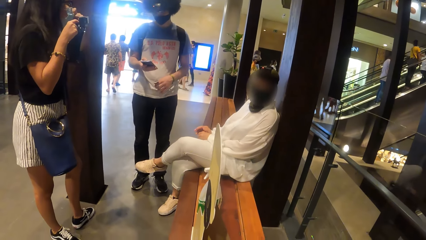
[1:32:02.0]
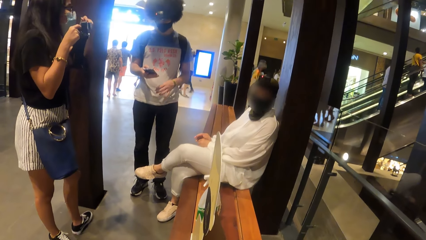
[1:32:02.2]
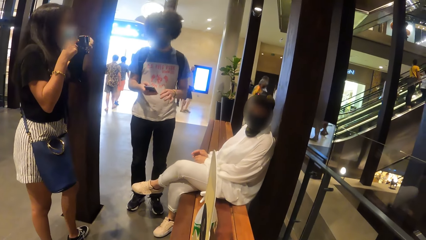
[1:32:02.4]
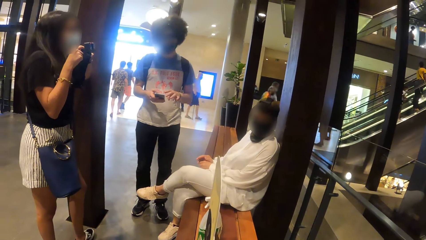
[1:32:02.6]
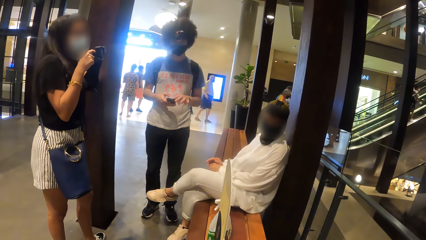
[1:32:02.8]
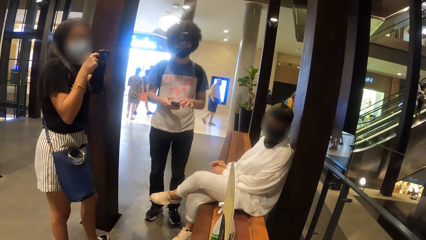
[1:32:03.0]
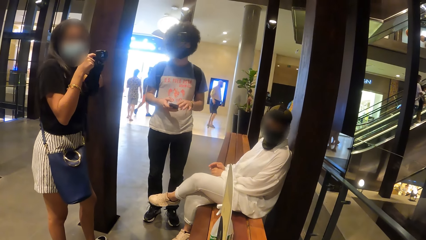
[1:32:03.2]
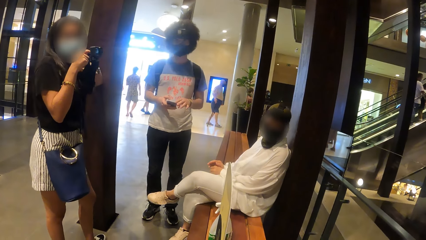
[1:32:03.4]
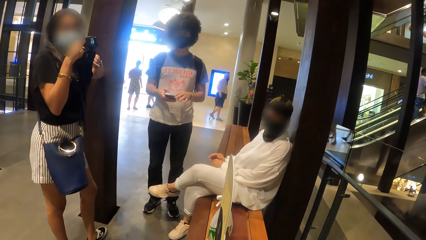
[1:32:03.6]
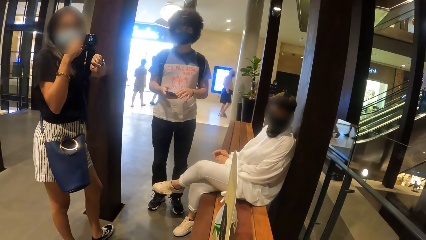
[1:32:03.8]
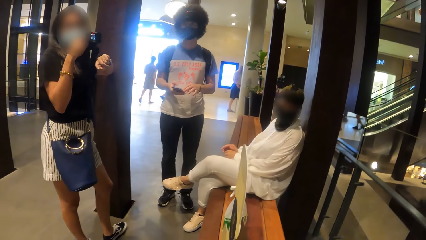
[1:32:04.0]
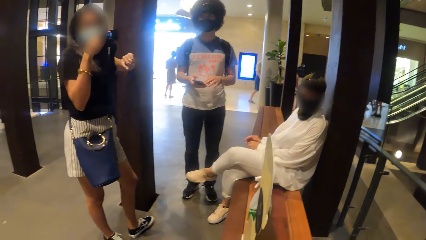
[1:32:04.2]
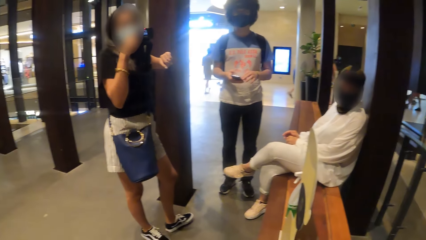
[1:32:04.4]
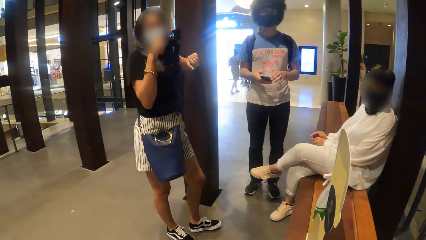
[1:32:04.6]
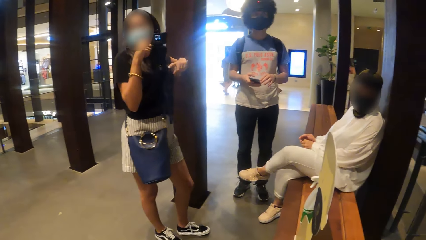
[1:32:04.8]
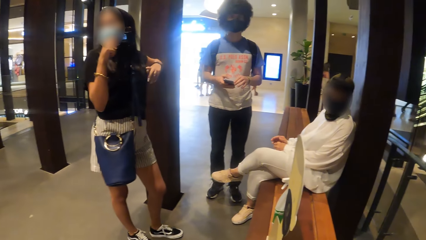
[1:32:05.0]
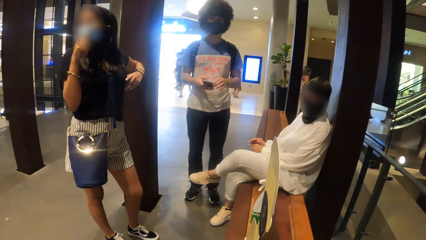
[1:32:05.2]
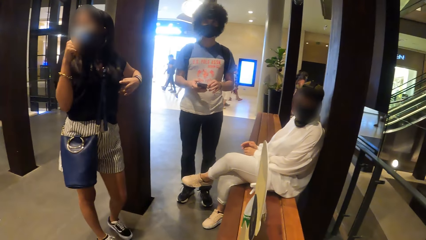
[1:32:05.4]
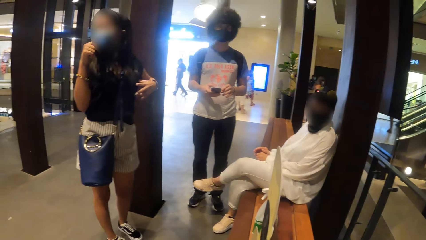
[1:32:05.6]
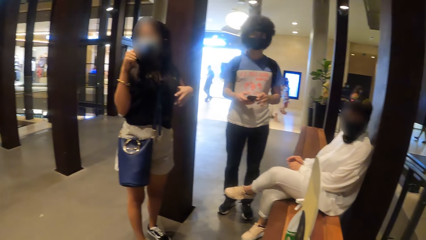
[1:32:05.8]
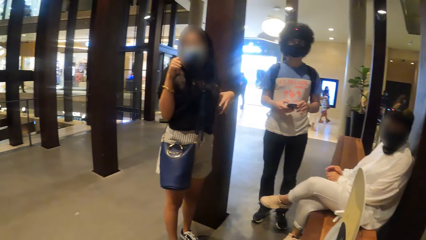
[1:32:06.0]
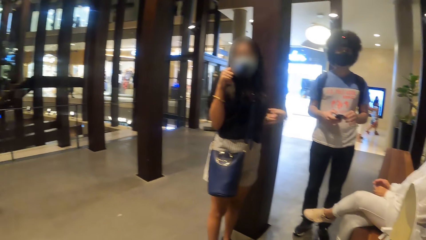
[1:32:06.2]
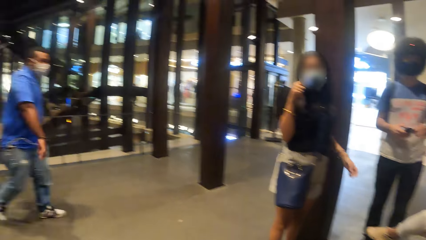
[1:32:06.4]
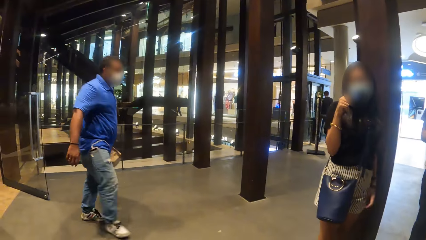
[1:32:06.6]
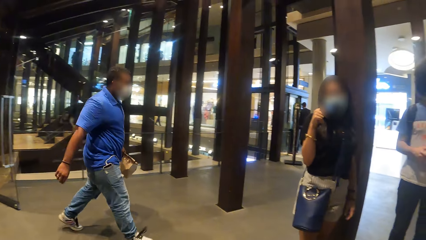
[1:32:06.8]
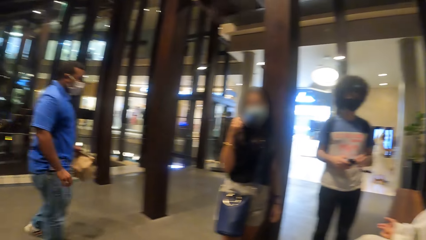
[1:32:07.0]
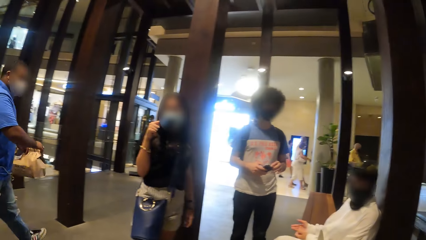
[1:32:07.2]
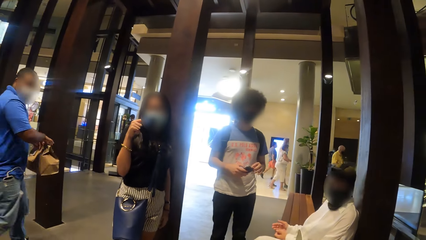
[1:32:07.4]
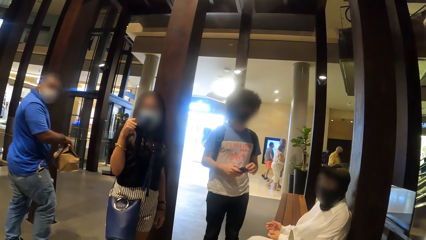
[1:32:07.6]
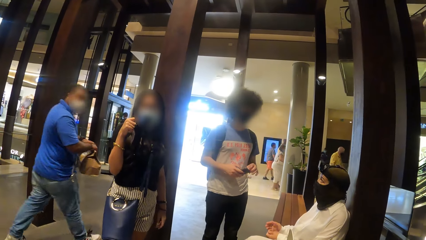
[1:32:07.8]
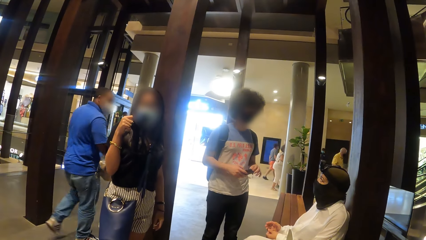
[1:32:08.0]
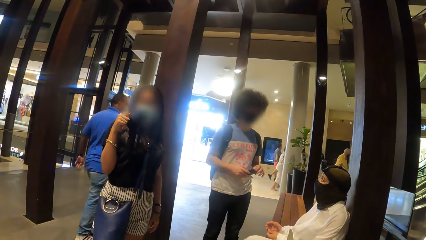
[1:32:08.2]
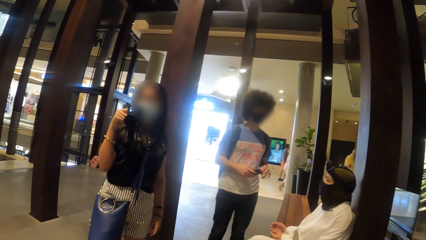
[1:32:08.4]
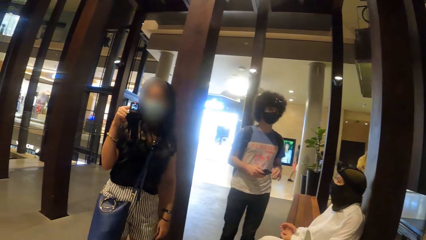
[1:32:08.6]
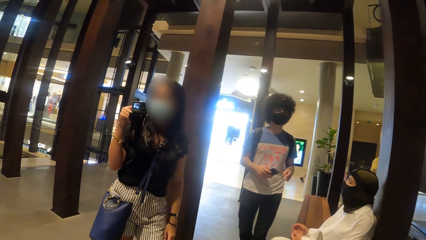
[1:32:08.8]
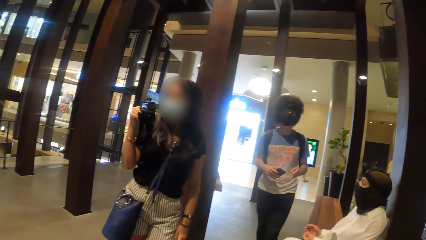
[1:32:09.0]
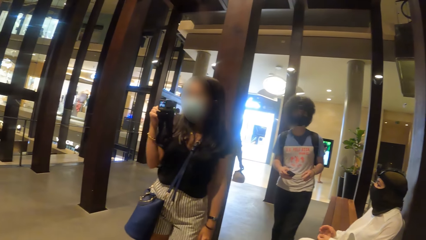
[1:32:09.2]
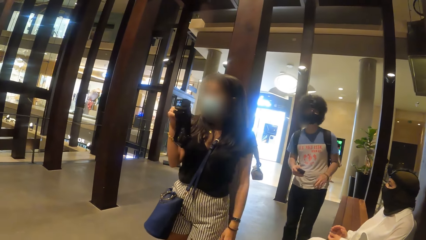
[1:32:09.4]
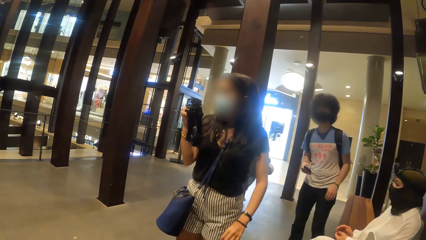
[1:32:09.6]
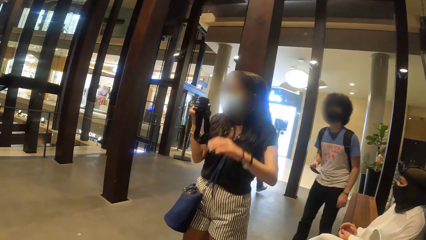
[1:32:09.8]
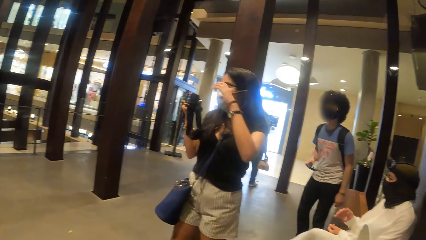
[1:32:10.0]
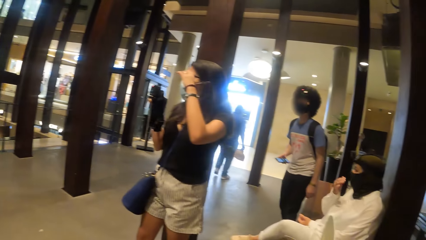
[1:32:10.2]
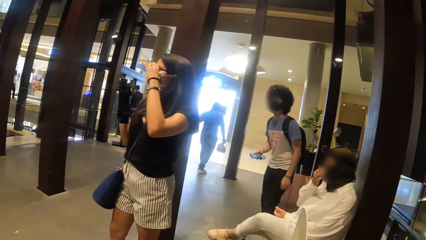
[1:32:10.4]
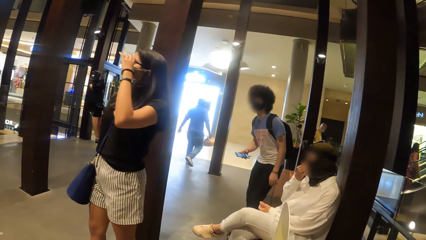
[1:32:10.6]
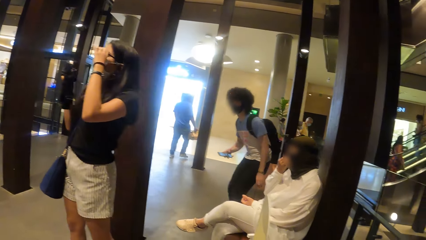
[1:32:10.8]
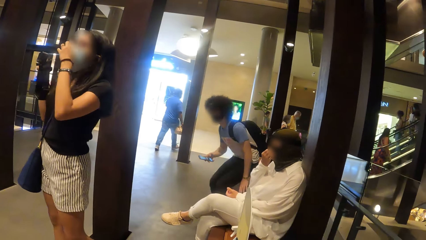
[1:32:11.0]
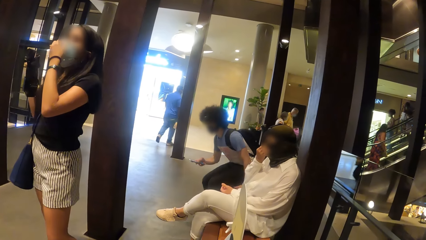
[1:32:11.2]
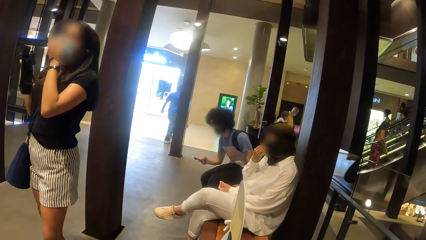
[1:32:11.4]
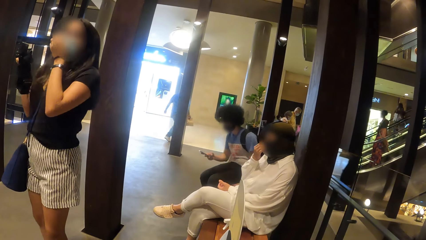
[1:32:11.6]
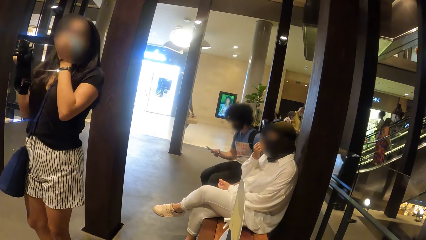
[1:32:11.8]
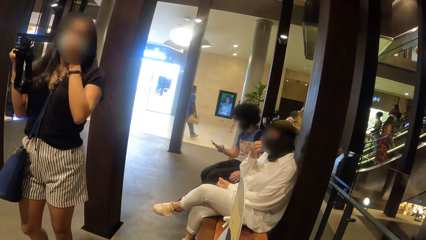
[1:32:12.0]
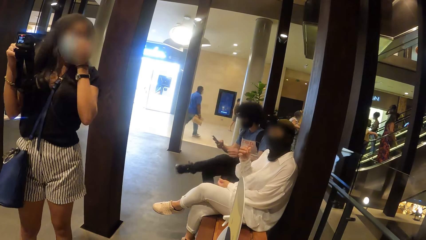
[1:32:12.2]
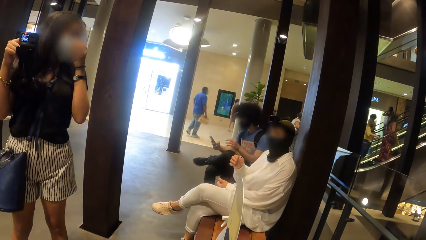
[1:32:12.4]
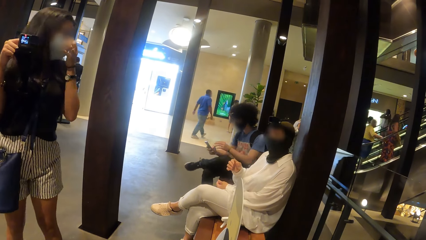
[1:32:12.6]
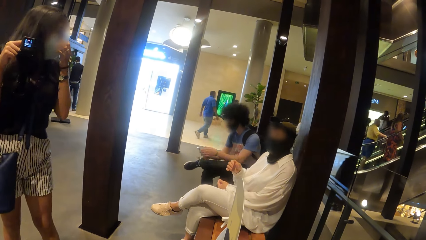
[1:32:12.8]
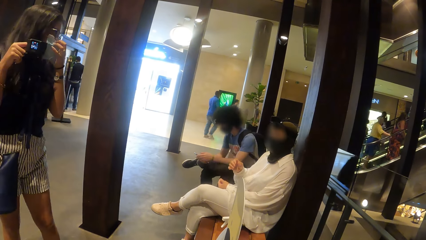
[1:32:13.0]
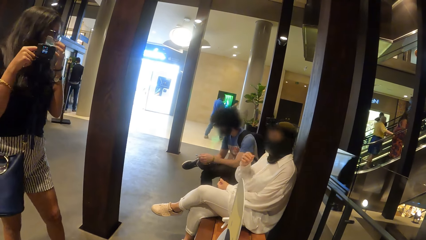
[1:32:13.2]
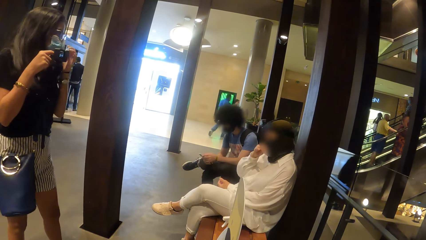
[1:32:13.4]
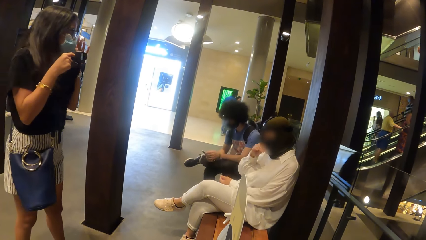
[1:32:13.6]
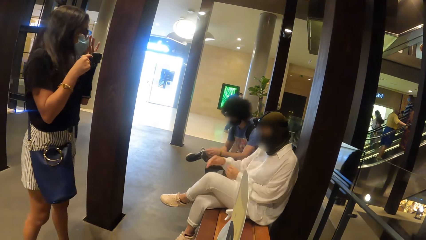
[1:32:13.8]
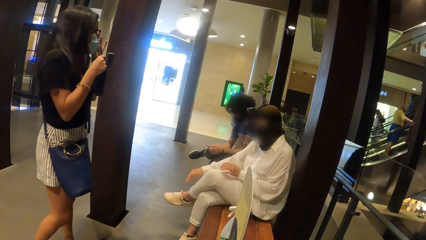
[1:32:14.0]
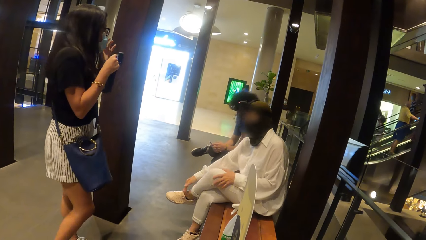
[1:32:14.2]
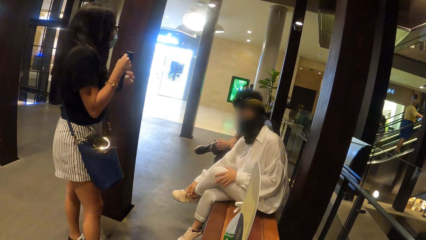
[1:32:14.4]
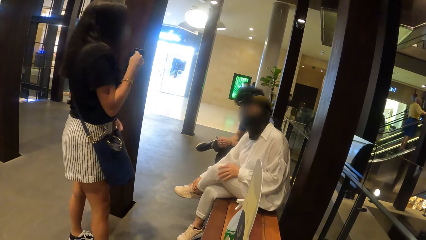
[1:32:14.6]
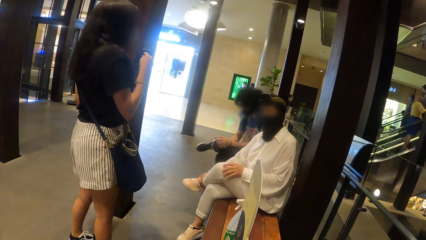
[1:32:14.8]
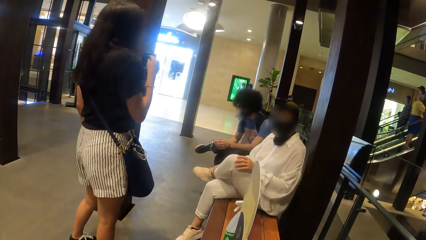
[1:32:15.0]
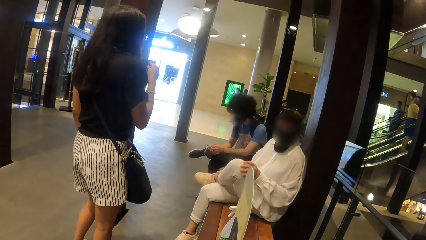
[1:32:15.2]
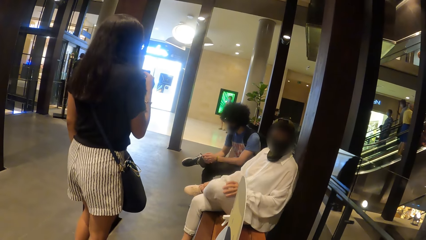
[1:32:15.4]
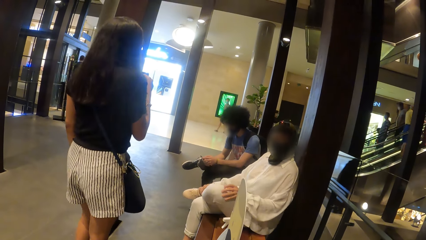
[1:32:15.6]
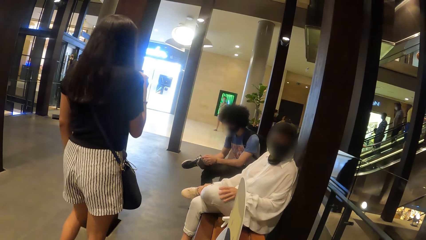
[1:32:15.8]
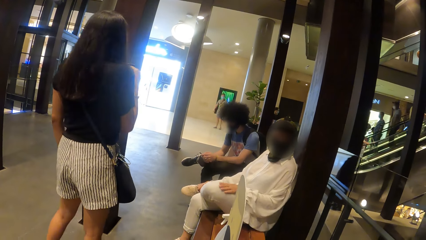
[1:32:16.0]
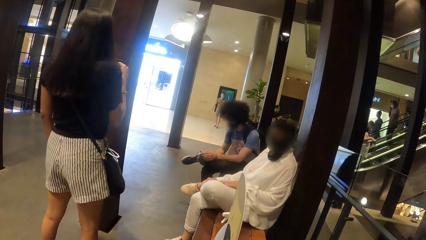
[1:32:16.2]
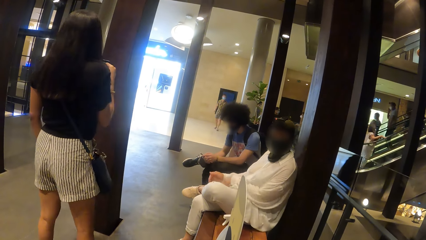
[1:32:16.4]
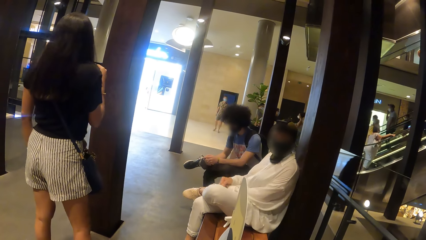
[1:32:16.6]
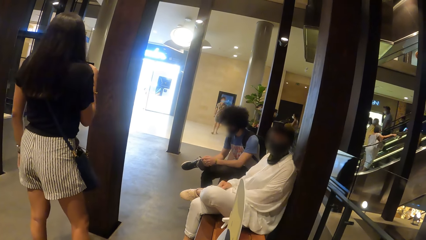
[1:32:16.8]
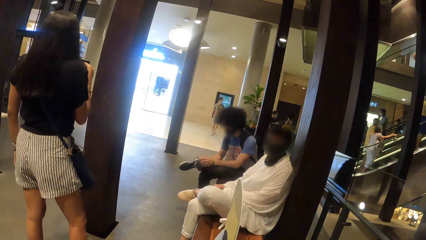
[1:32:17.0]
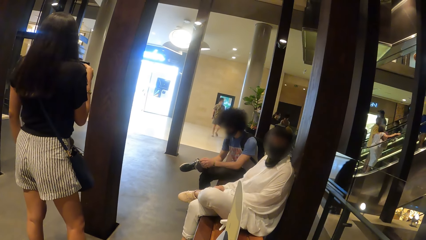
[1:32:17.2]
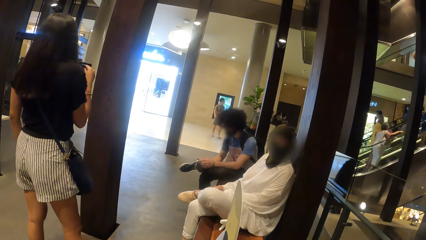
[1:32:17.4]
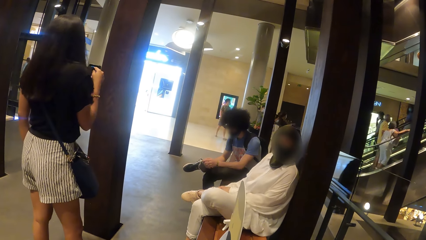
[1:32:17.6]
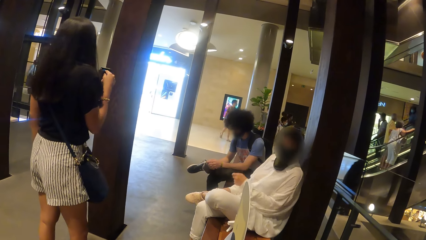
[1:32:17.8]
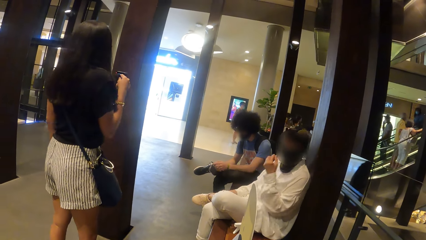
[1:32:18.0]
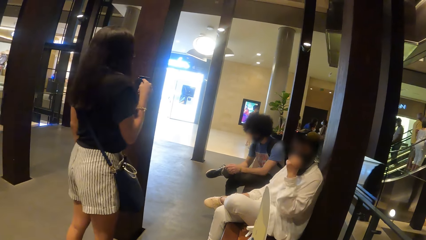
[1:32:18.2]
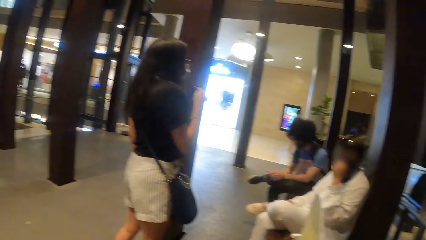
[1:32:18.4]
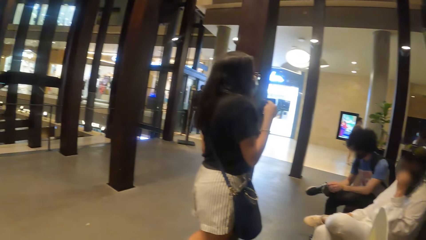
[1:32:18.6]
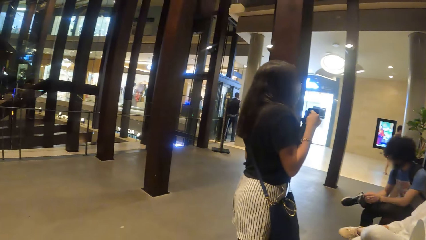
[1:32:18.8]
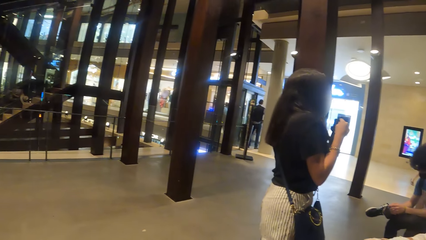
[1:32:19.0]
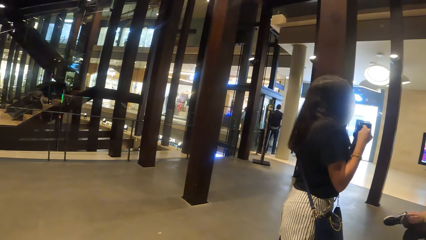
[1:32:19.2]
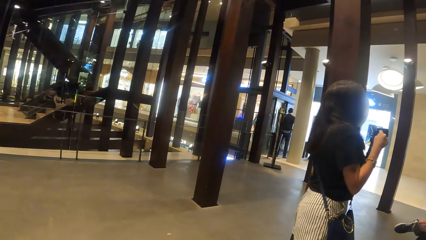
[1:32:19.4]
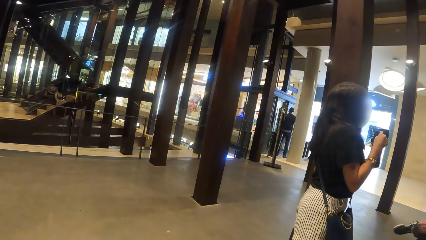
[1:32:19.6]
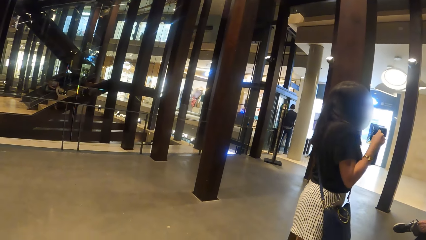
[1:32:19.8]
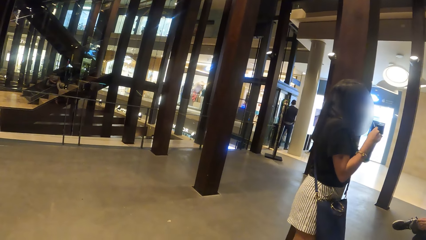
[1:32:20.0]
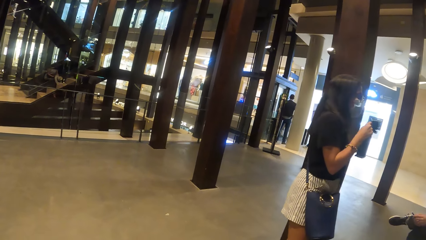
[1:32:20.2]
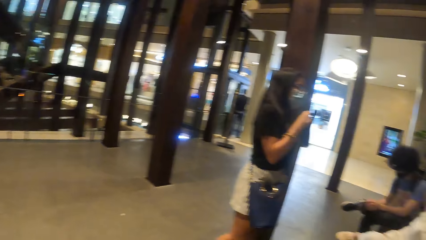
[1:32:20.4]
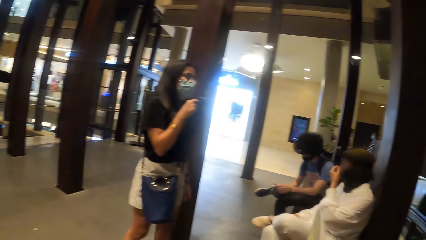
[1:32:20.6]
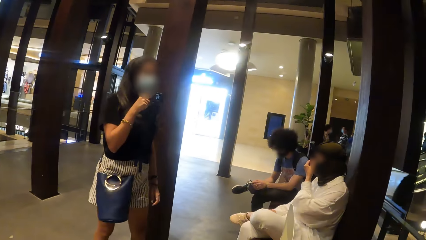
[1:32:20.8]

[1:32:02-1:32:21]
The man sits on a bench.
